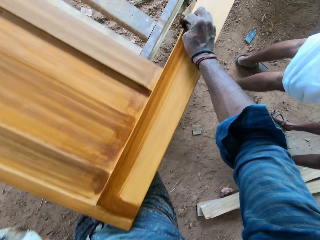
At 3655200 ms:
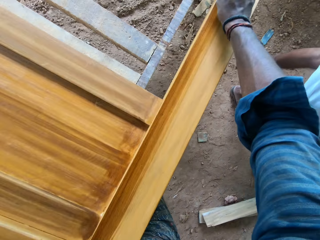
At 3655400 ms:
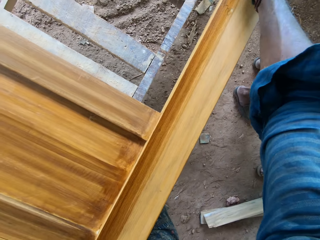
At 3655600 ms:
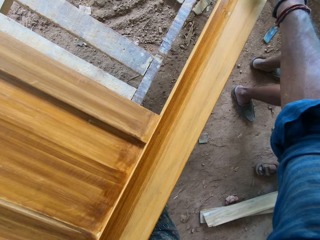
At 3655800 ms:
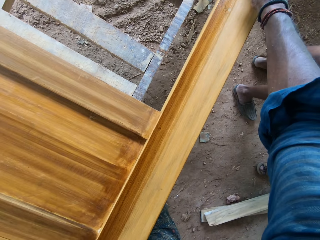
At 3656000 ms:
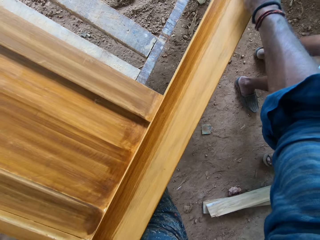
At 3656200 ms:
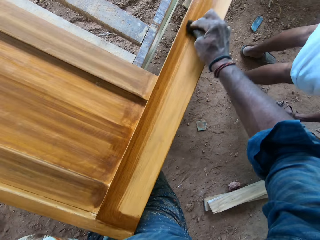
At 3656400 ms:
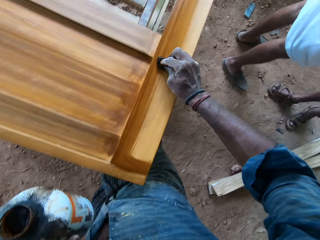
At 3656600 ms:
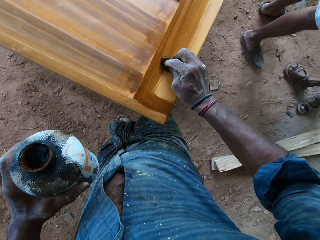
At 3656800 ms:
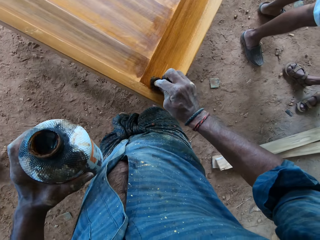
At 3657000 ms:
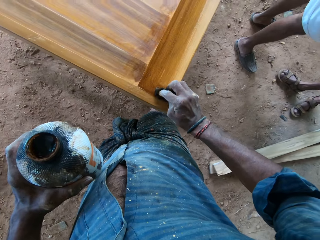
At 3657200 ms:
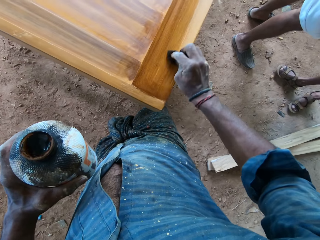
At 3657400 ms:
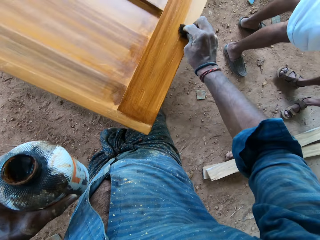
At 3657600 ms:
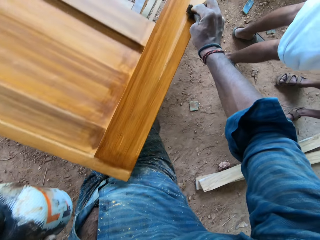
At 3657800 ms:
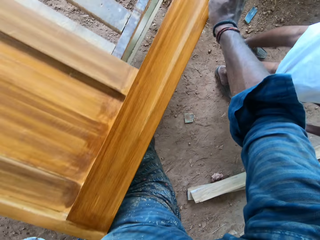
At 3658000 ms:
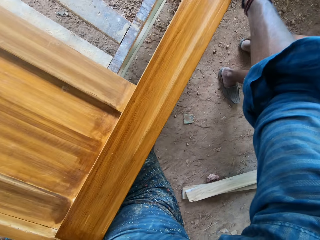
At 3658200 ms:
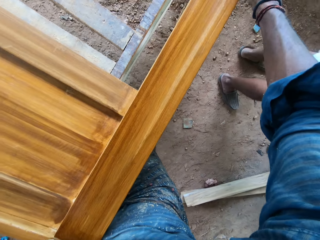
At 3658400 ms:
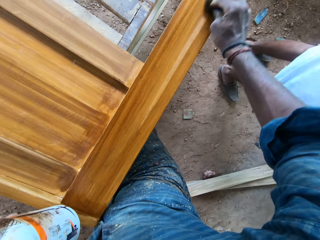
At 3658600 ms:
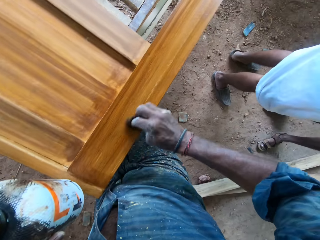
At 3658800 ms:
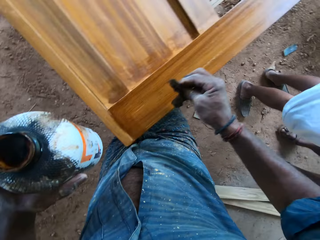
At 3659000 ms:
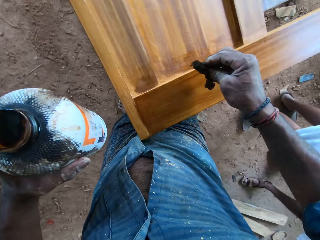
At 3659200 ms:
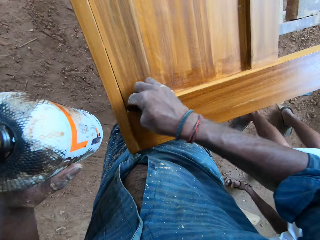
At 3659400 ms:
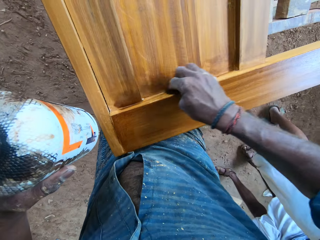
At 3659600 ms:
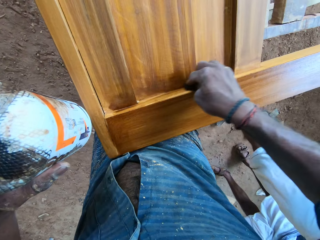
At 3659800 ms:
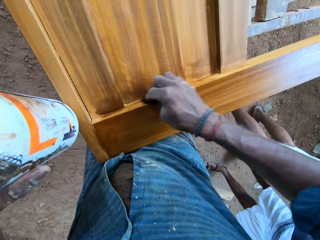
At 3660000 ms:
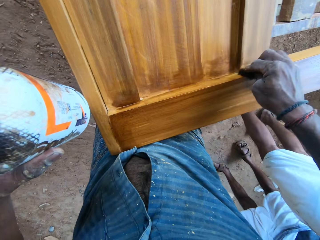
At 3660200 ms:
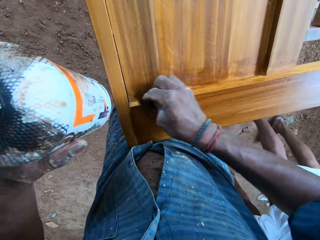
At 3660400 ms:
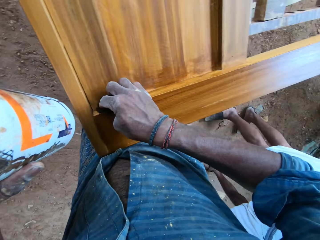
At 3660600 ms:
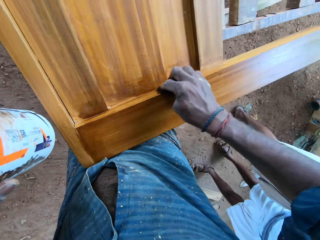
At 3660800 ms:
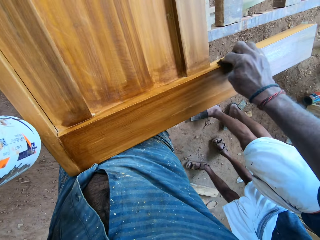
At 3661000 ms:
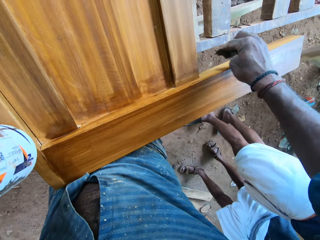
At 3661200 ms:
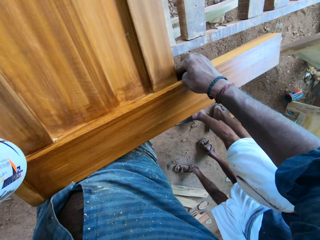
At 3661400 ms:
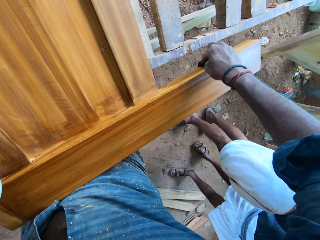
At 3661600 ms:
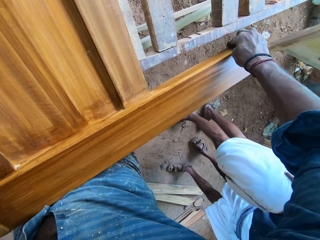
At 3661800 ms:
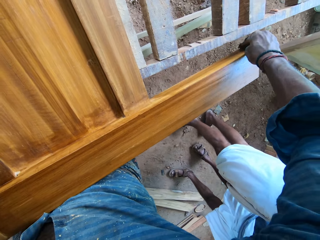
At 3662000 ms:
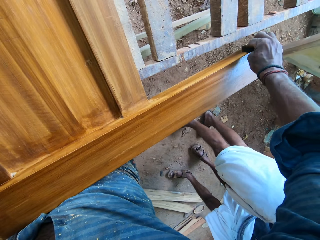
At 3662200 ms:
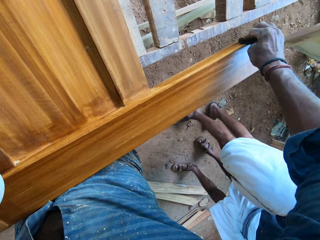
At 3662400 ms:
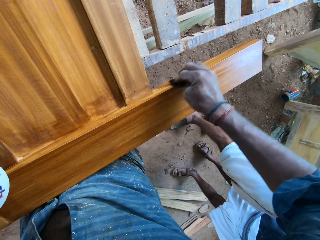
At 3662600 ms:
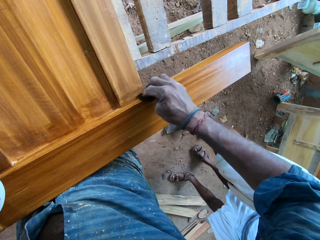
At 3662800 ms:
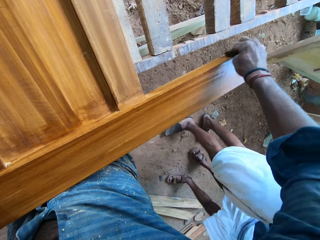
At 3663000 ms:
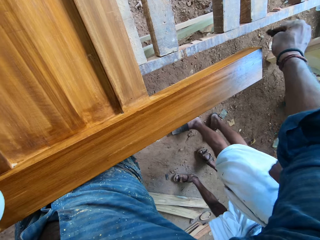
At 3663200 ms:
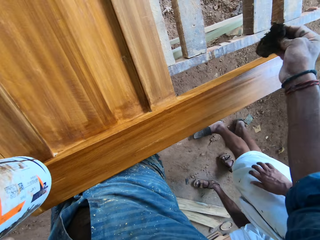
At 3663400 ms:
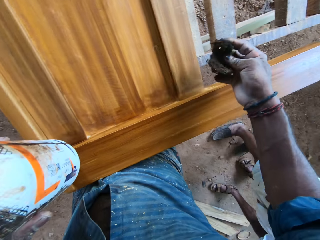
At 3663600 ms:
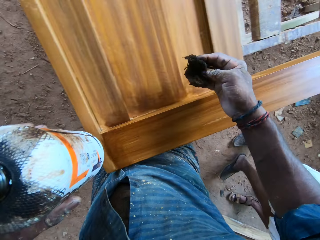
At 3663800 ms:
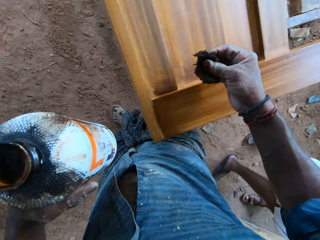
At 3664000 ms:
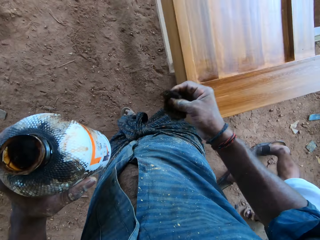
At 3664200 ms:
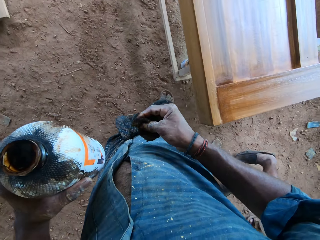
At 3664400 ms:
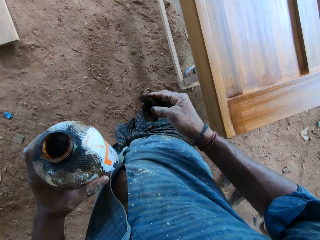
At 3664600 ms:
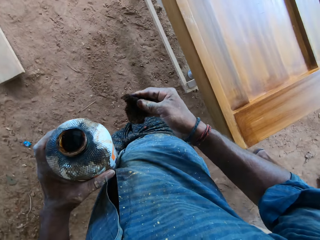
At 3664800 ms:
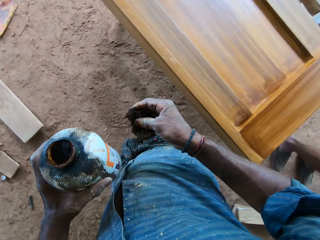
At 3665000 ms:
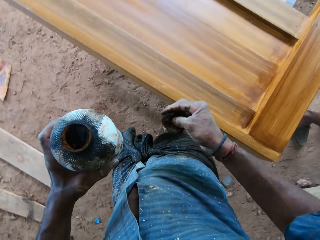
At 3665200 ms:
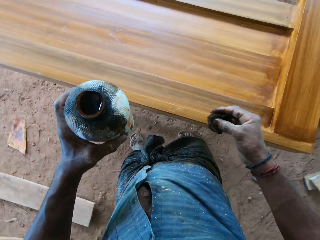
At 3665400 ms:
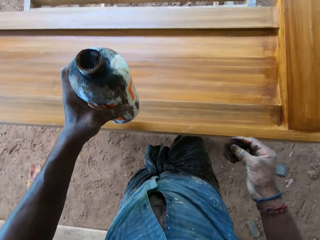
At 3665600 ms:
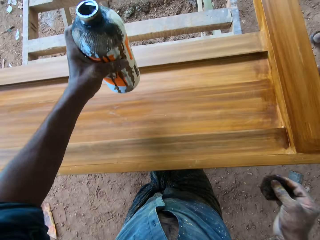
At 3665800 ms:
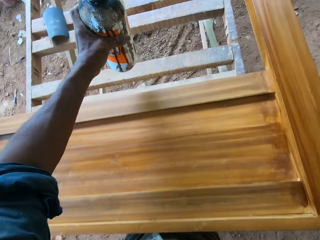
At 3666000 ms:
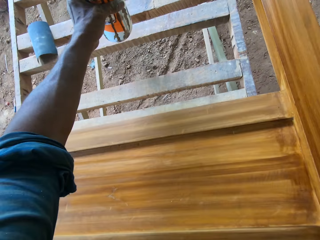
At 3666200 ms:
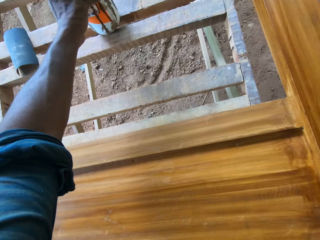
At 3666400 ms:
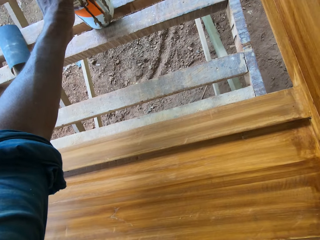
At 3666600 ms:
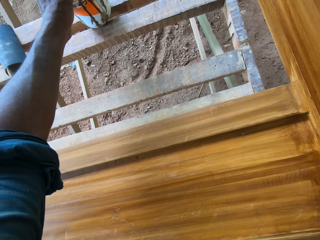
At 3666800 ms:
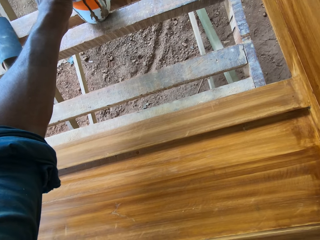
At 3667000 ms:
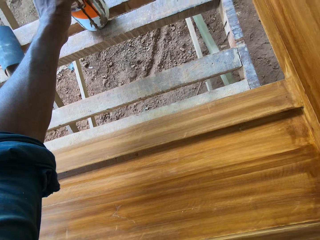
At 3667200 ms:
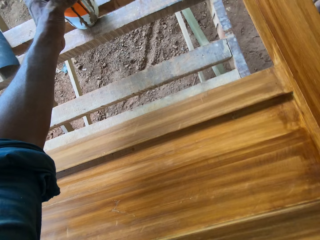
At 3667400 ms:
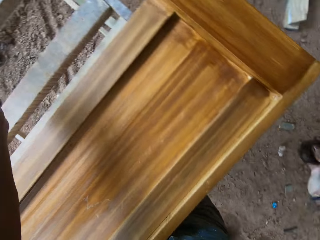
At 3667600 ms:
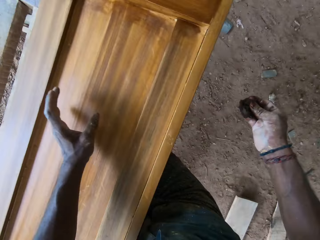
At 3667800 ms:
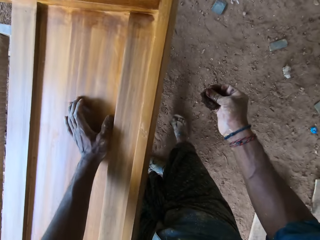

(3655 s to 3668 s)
The camera wearer walks. He drops the bottle of wood polish in his left hand on the wooden frame on the ground.

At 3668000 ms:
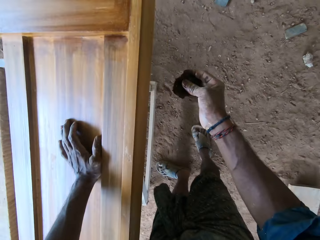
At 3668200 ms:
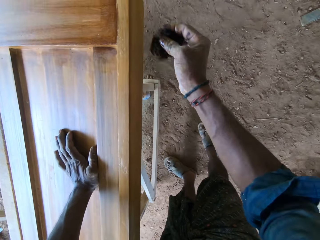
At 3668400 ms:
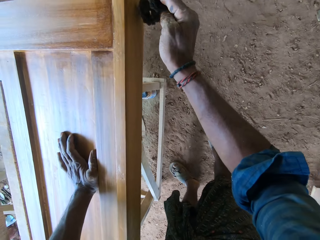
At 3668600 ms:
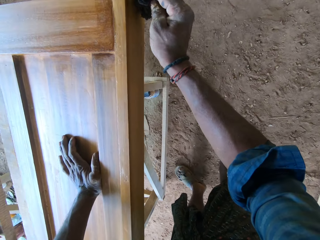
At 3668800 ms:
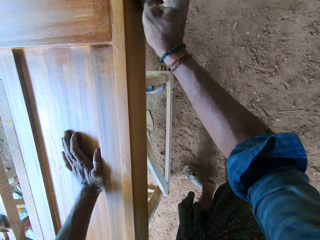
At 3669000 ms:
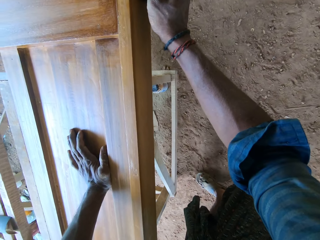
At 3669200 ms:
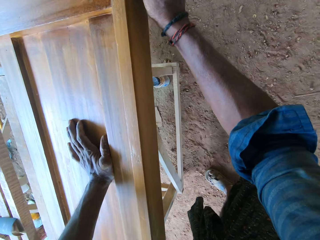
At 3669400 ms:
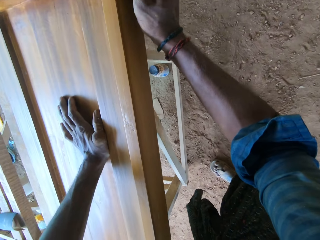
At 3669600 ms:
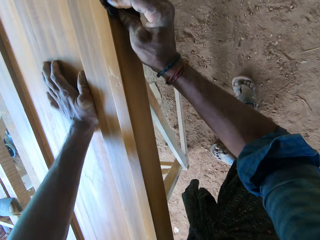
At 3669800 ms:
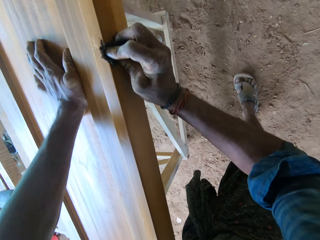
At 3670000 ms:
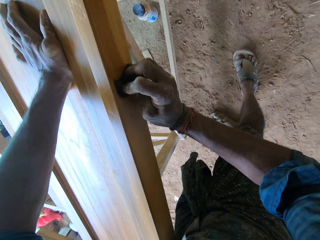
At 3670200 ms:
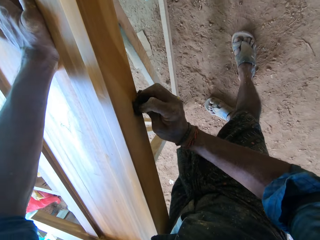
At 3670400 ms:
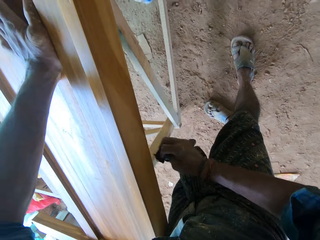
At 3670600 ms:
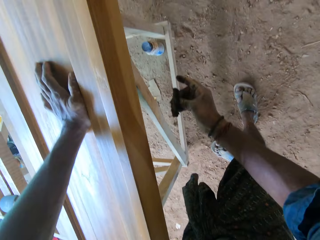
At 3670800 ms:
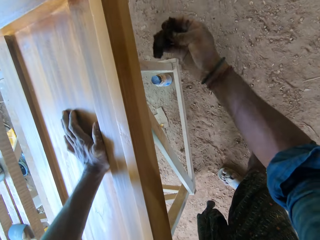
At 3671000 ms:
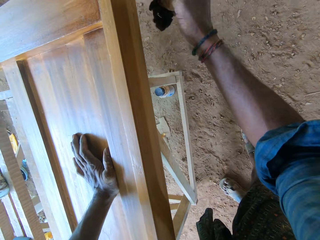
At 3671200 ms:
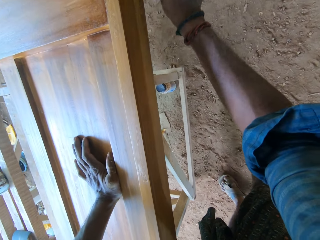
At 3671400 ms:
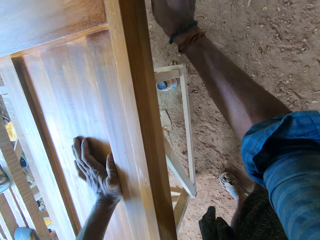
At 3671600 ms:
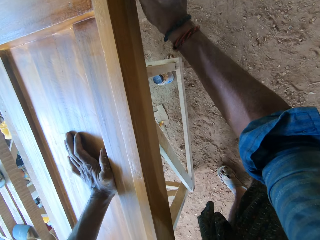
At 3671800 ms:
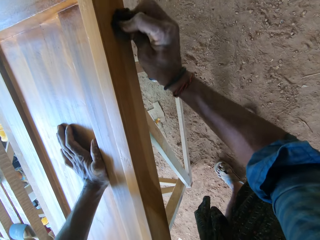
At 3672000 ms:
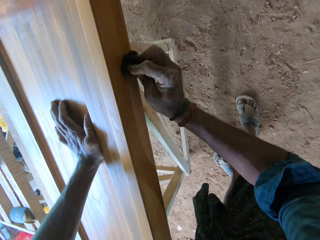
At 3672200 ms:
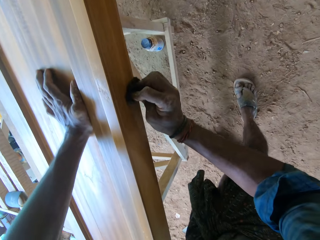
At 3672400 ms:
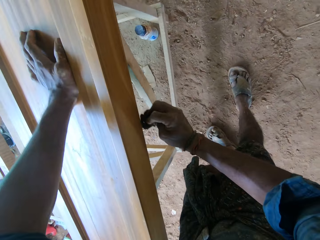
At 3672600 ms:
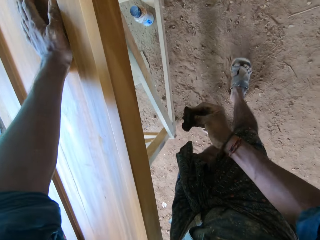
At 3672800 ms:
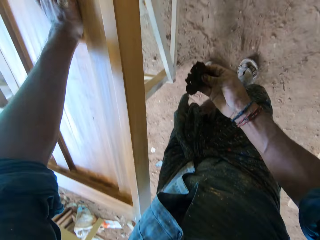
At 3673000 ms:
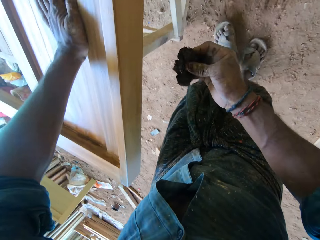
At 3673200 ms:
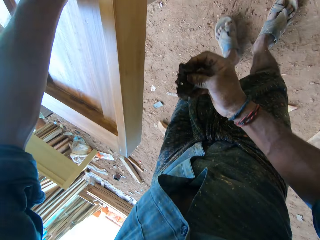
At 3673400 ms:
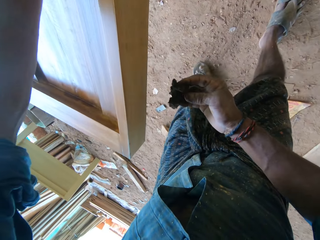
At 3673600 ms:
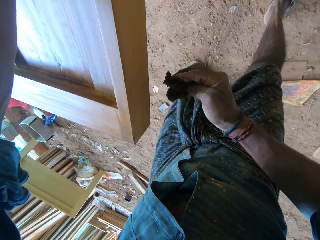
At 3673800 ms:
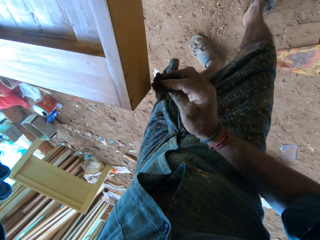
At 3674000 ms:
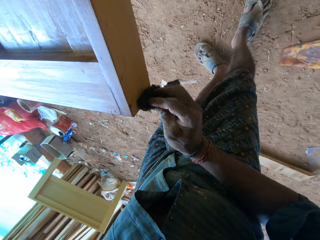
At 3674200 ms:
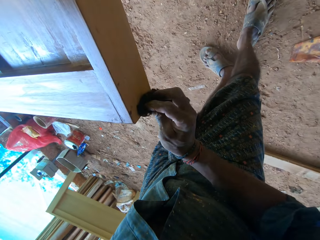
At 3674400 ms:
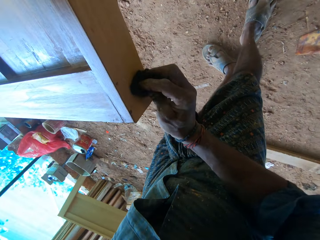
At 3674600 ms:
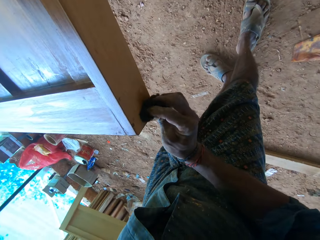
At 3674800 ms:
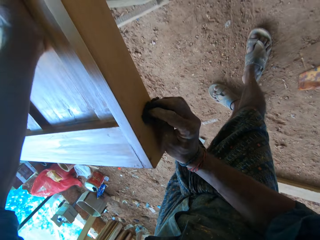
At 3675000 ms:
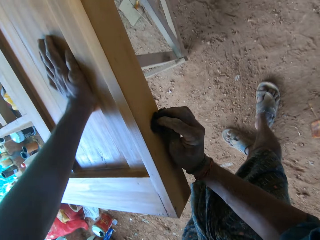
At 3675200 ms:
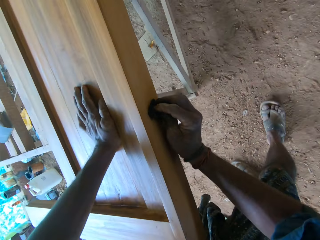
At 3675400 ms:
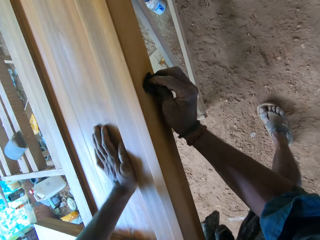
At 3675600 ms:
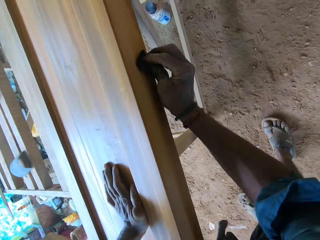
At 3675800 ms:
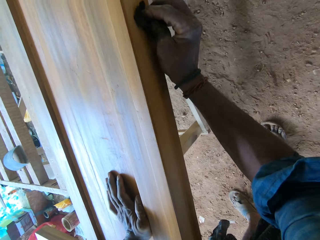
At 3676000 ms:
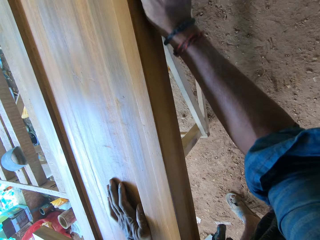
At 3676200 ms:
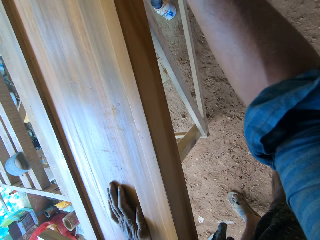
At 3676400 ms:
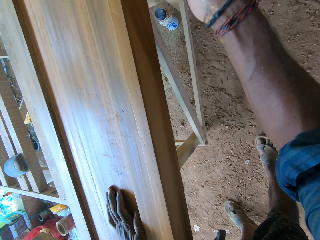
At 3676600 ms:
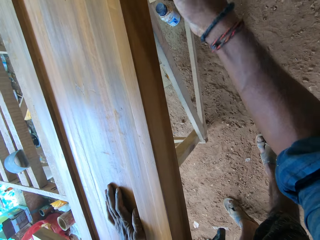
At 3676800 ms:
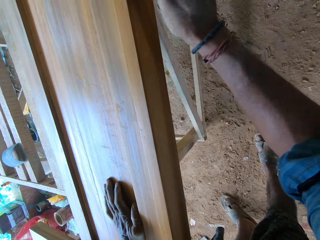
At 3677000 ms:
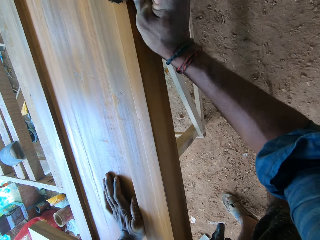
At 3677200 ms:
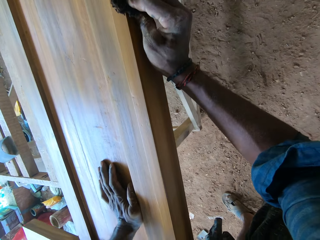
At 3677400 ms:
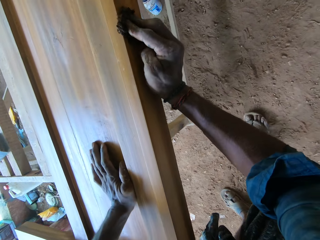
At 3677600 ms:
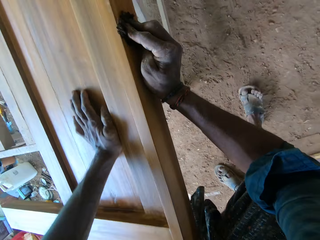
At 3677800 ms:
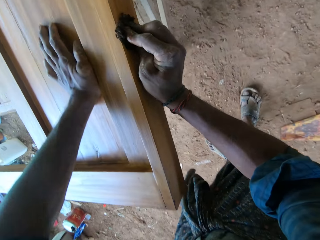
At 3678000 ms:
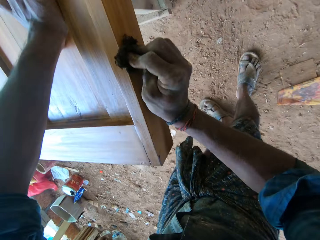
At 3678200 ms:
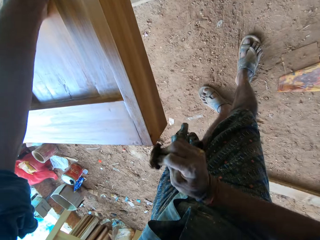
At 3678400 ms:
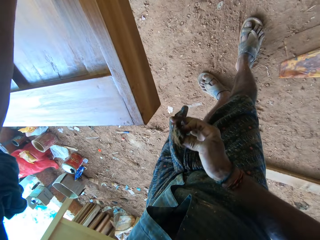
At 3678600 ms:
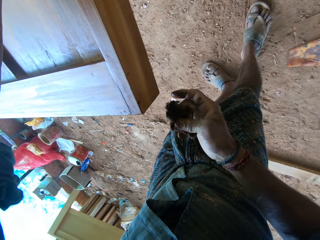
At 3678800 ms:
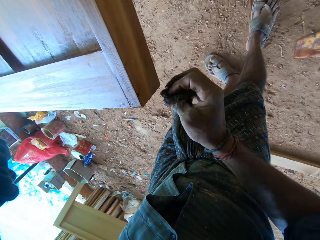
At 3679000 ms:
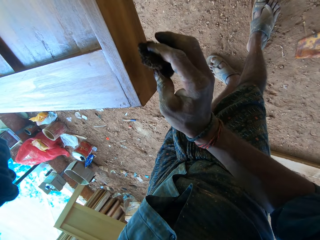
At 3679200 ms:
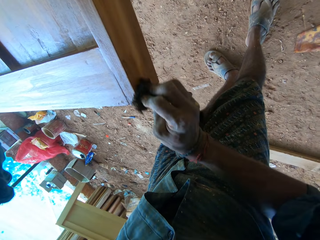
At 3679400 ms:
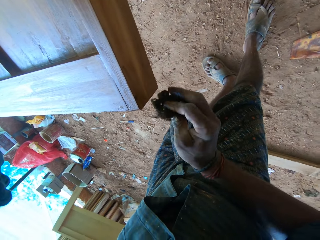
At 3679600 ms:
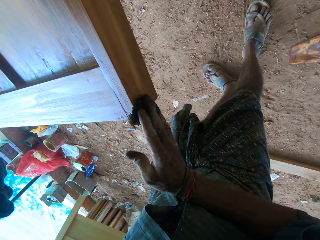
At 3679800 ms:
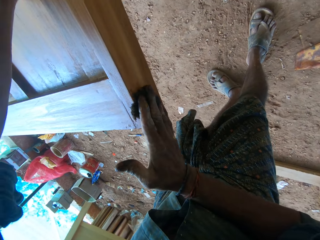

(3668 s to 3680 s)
The camera wearer places his left hand on the bed frame on the wooden frame on the ground. He polishes the bedframe on a workbench with a wood polish in his right hand.
